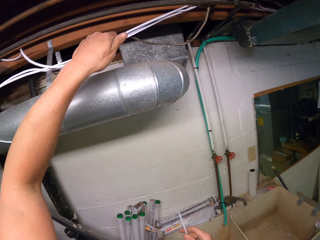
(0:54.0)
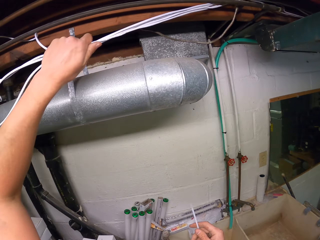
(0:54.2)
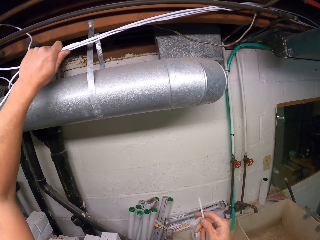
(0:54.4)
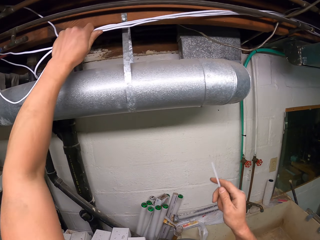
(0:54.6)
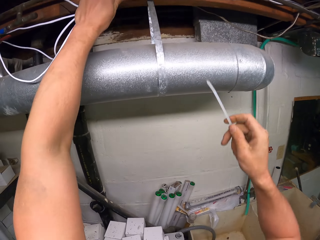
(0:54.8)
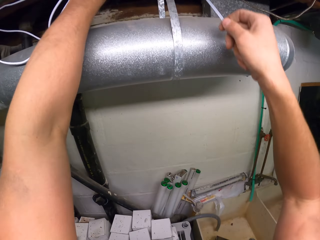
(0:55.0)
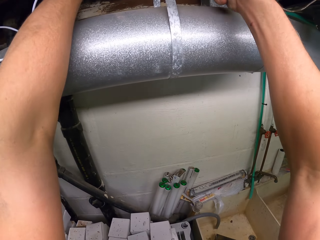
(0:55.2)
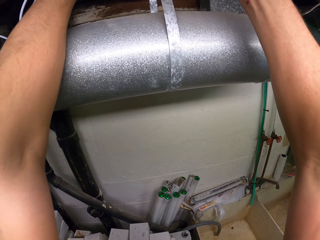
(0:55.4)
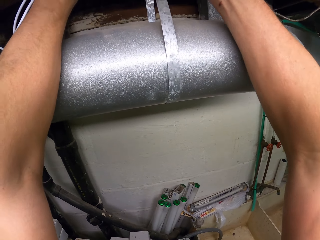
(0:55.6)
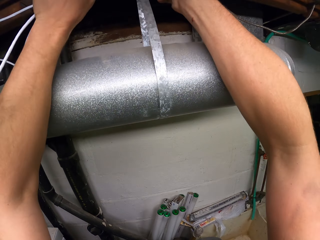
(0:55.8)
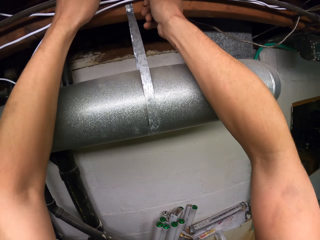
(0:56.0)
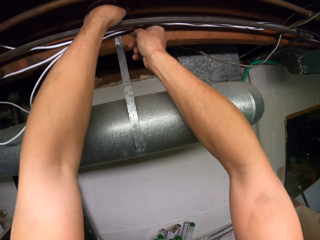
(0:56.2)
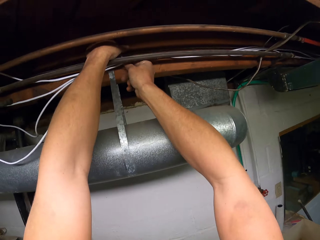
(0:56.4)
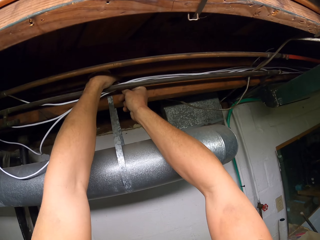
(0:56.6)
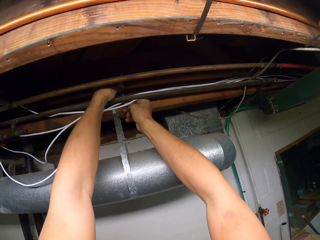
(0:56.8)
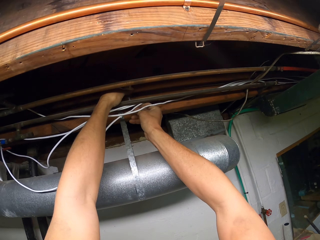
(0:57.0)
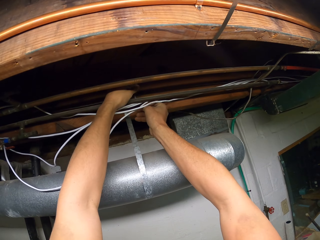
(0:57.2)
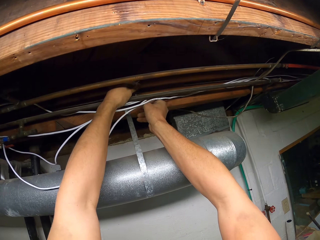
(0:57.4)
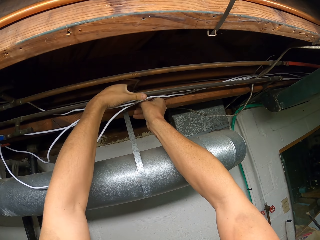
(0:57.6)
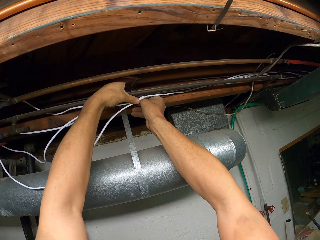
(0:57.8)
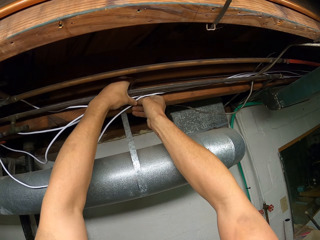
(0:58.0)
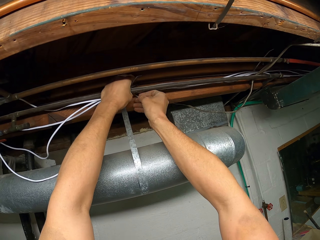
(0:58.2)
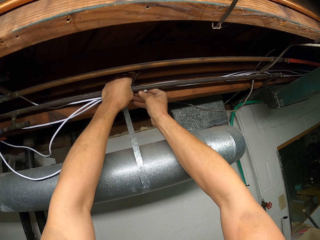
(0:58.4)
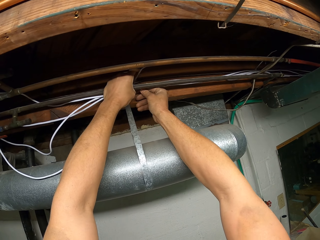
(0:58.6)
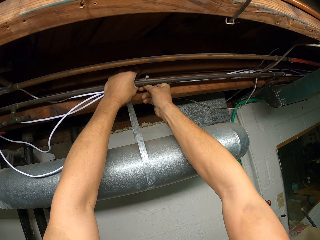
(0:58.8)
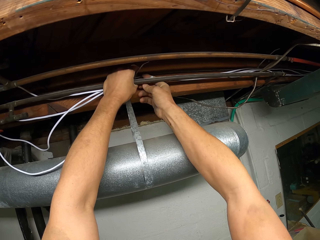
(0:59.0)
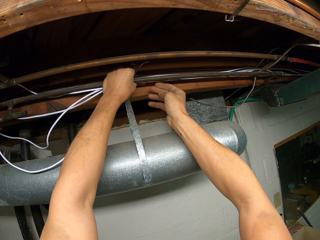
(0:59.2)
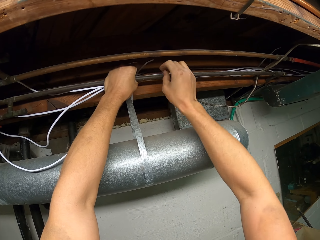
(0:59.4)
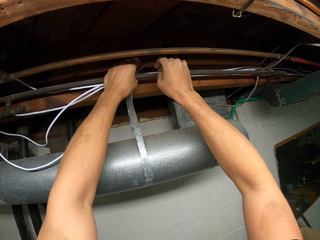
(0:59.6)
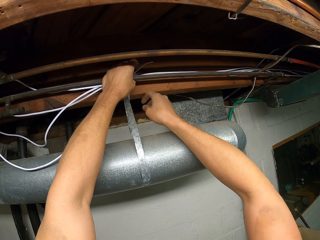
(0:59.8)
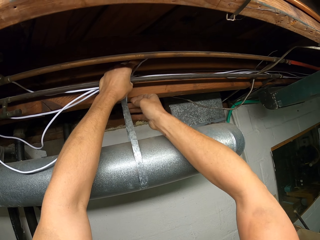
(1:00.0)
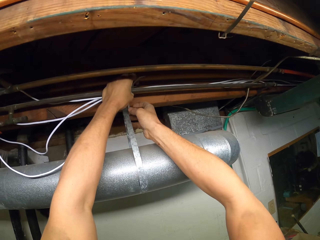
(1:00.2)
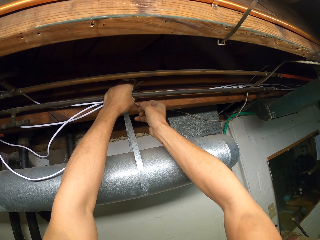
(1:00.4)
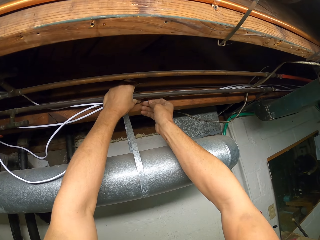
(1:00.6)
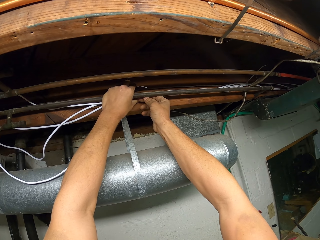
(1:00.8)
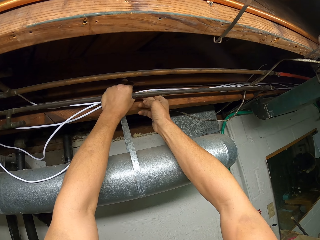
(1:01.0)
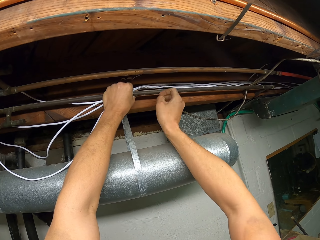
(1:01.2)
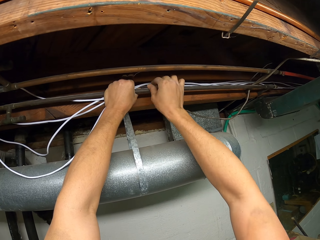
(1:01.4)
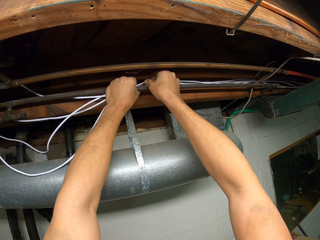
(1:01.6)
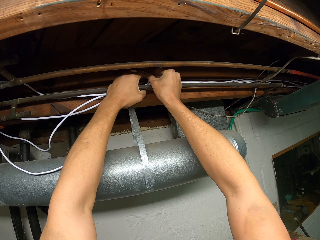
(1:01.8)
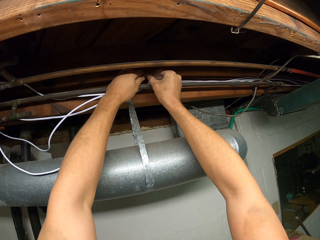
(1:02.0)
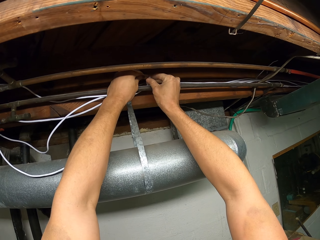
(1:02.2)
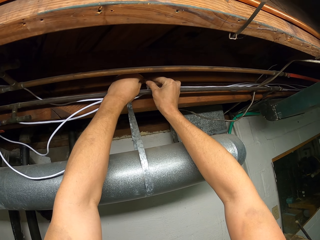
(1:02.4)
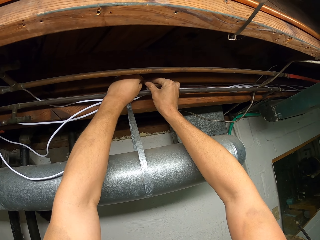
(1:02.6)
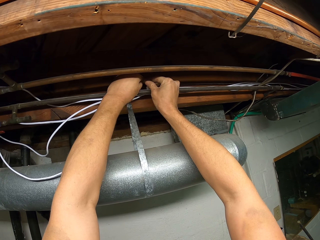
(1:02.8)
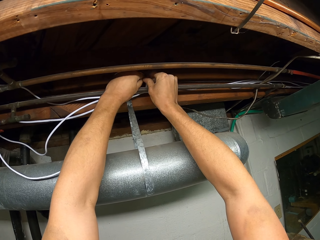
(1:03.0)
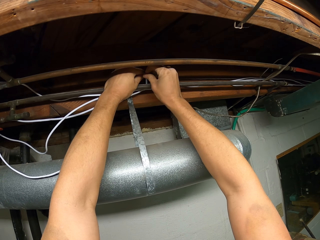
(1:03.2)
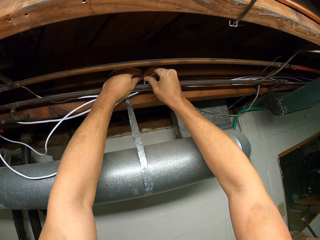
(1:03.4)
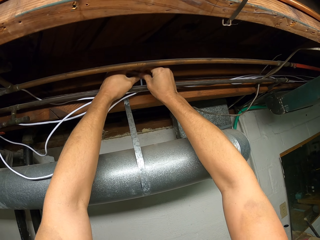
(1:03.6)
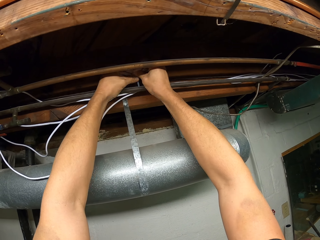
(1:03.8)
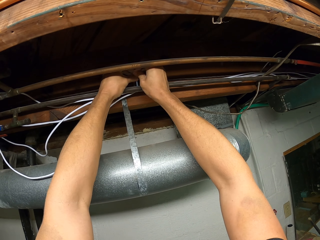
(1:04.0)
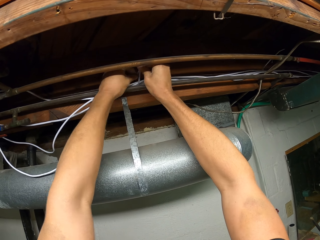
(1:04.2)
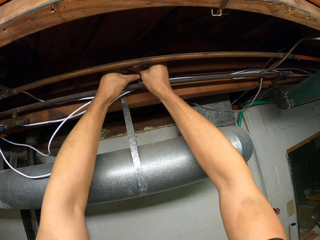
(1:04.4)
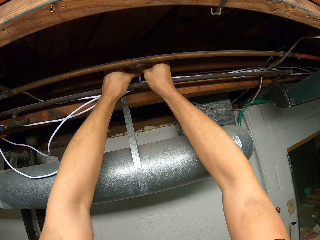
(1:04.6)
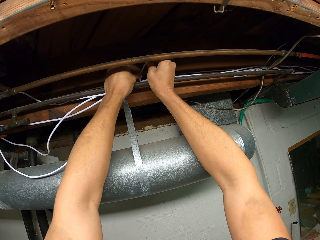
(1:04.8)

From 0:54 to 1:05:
The camera wearer holds the cables. They pull the cables. They tie the cables with a cable tie.

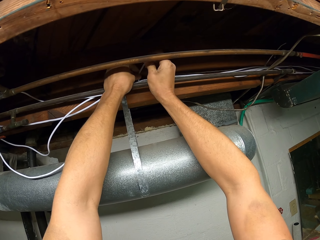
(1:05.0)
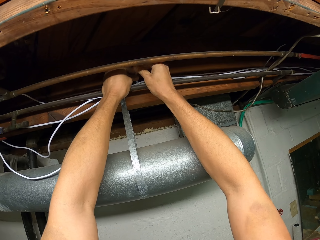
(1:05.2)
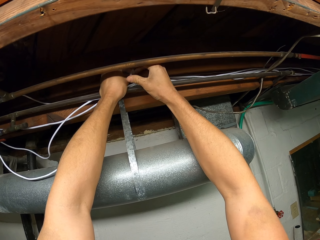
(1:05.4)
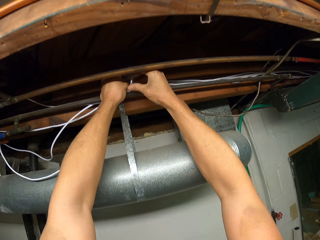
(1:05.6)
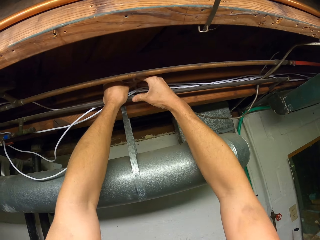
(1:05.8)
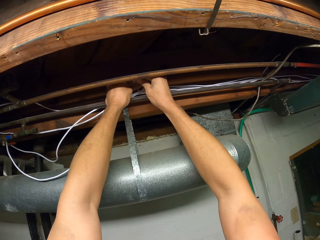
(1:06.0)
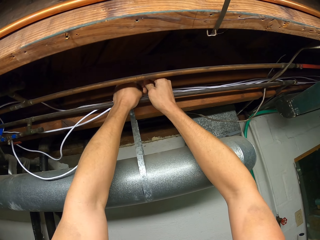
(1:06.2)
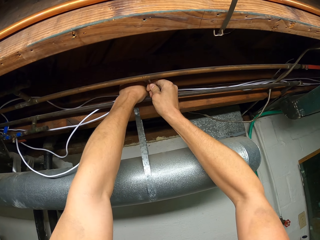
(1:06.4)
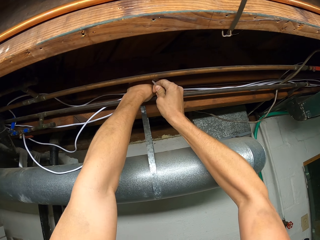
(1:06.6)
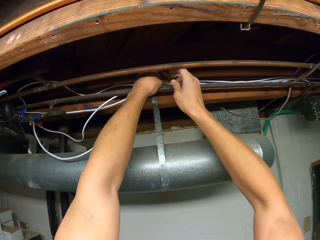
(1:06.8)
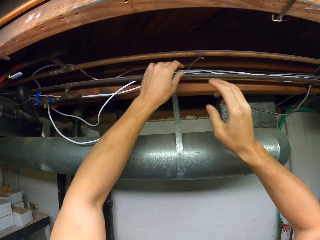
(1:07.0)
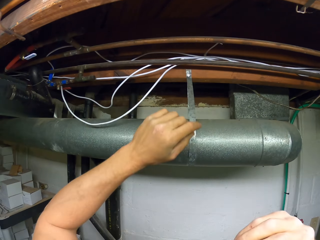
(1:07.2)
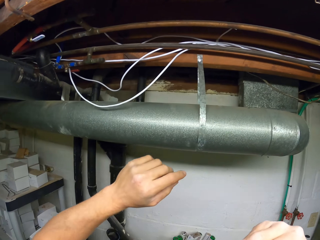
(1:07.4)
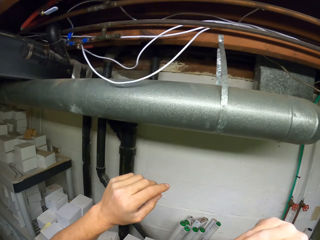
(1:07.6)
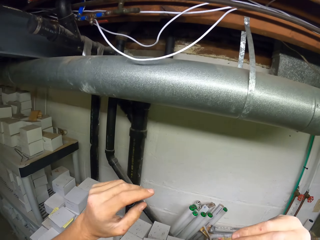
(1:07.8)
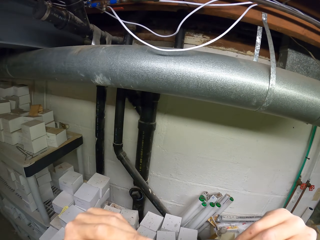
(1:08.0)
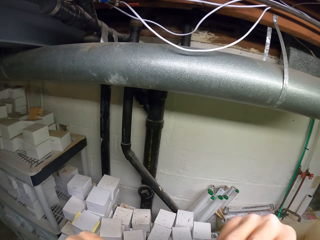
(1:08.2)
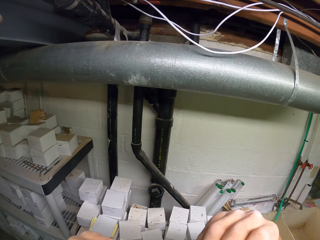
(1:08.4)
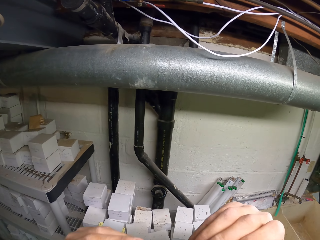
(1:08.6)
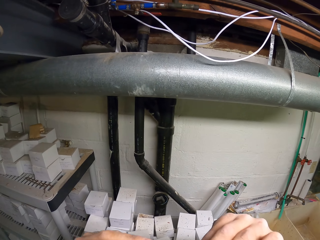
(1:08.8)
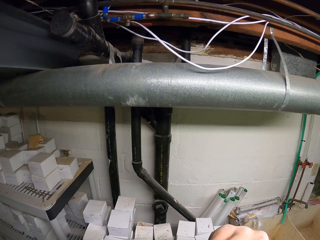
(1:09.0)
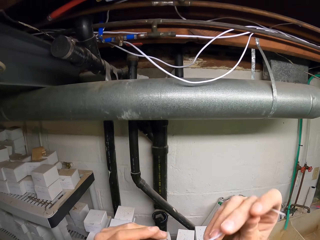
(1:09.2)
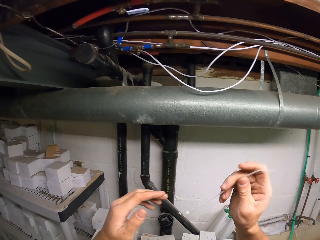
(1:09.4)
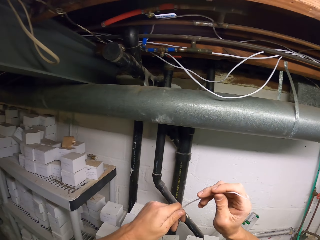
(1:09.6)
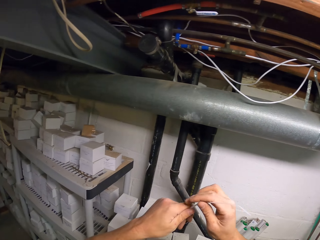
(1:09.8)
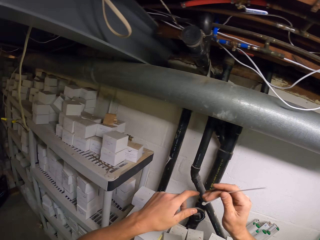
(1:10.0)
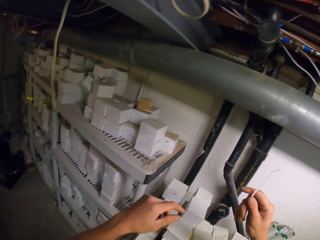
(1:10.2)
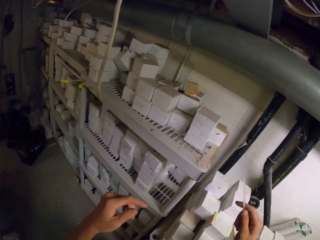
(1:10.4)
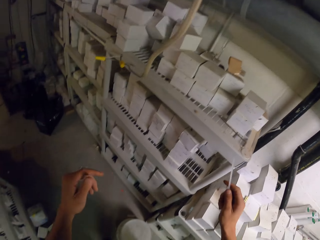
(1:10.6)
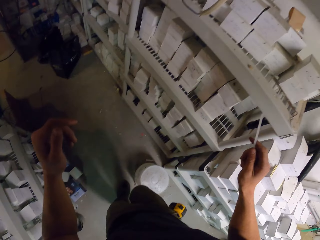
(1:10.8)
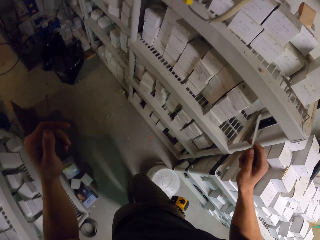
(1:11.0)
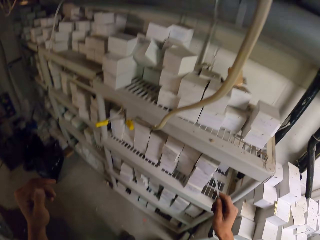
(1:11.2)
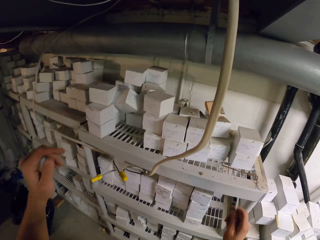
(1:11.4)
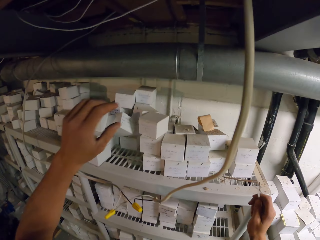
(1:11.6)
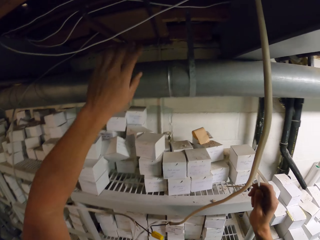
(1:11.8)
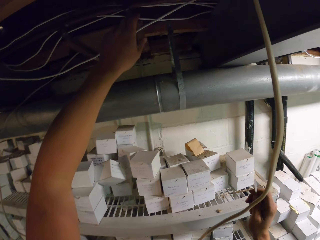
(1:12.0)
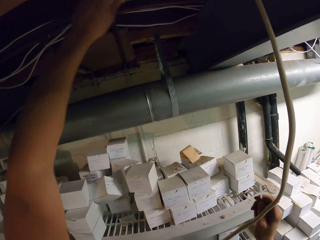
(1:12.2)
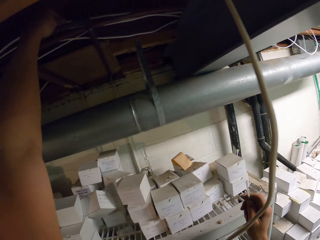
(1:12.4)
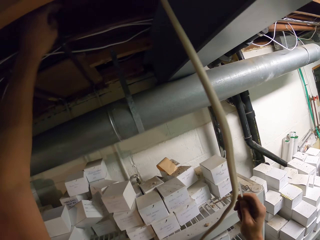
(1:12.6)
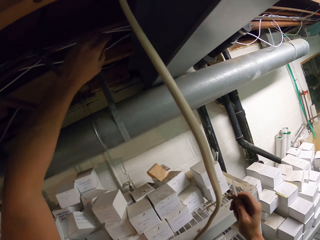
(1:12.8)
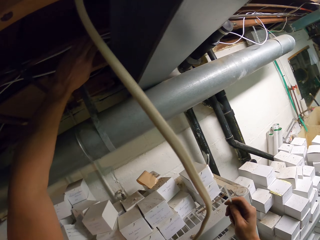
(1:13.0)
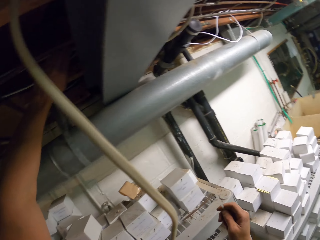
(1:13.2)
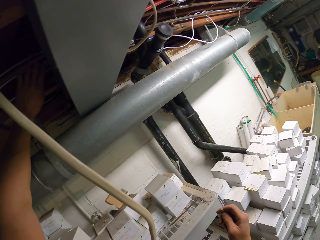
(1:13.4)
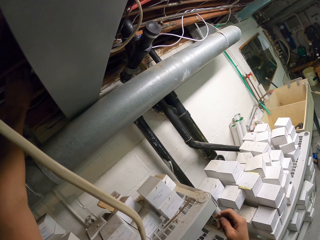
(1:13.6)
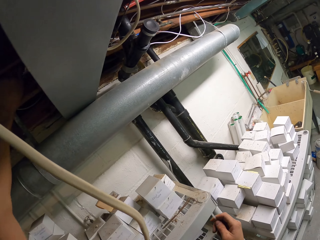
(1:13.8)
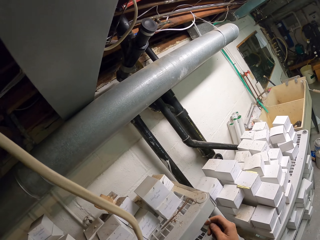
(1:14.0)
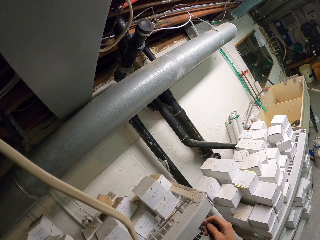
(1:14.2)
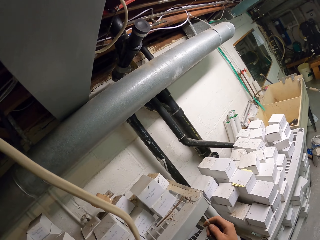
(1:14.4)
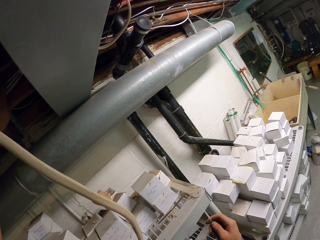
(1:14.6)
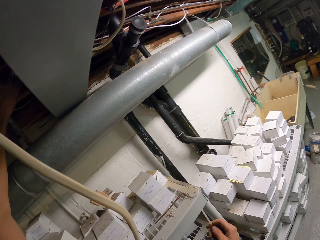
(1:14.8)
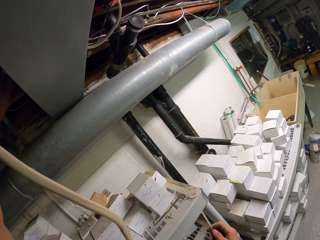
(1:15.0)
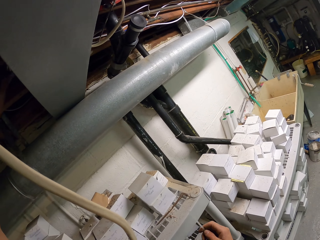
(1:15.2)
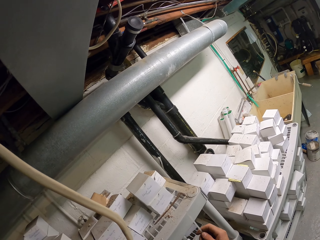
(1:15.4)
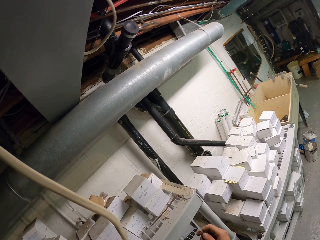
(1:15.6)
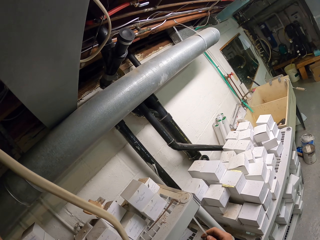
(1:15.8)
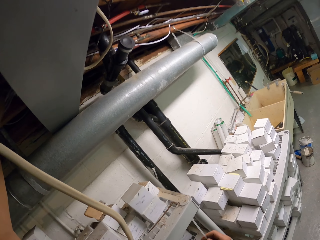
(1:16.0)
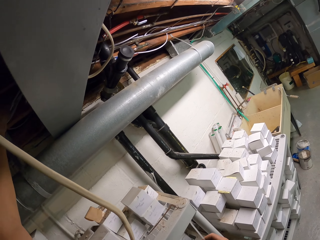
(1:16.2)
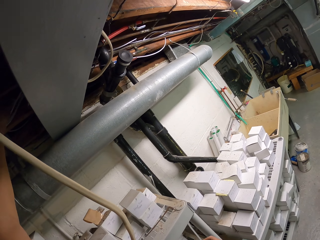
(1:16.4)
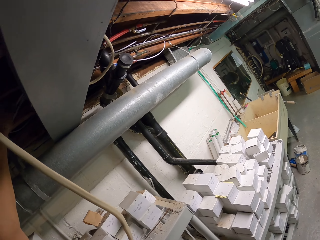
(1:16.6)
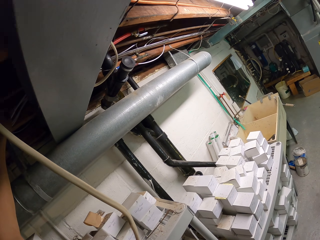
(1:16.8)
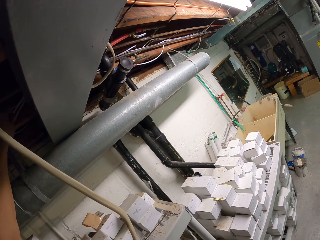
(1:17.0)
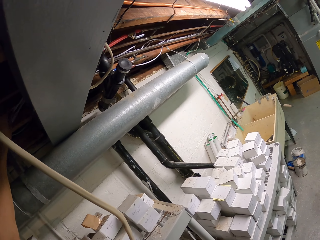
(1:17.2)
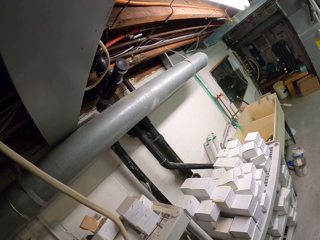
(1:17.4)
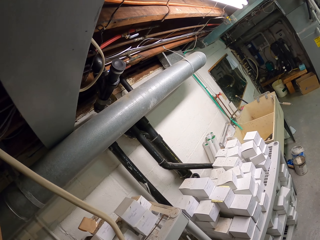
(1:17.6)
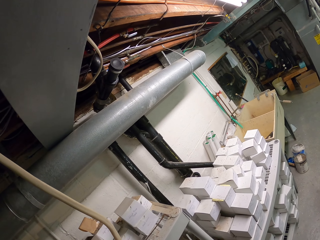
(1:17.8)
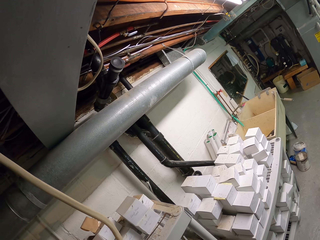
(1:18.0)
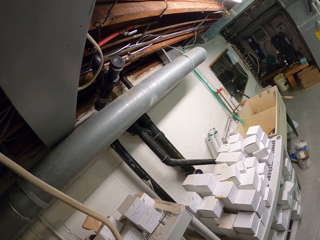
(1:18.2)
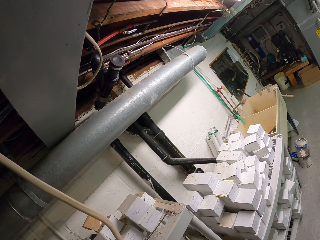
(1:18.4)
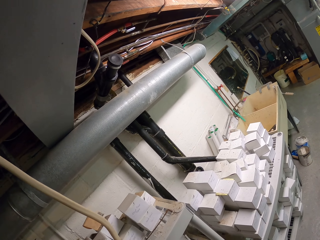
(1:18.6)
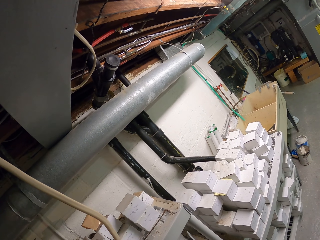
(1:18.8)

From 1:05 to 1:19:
The camera wearer takes a cable tie. They walk in the room. They hold the cables. They pull the cables.
